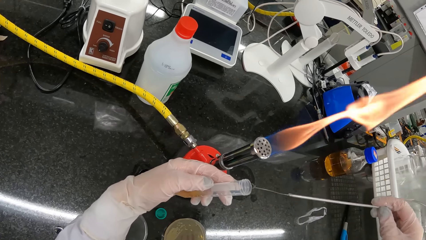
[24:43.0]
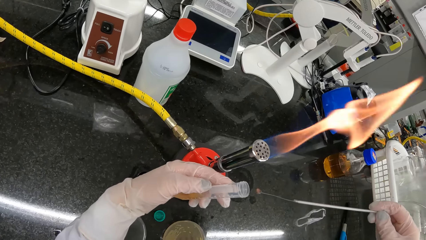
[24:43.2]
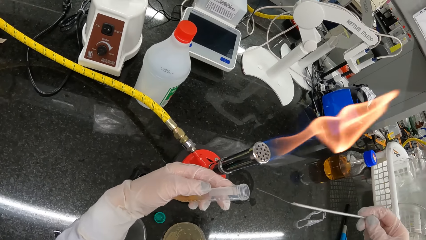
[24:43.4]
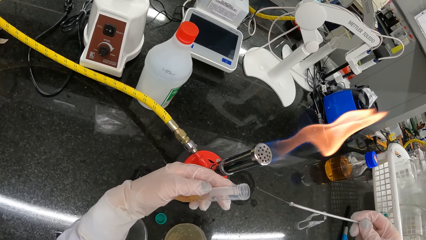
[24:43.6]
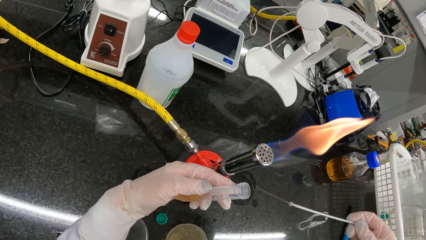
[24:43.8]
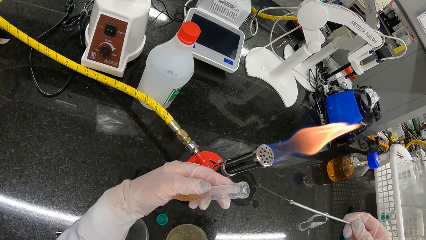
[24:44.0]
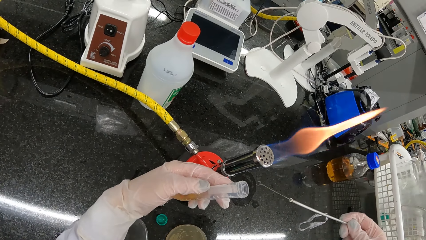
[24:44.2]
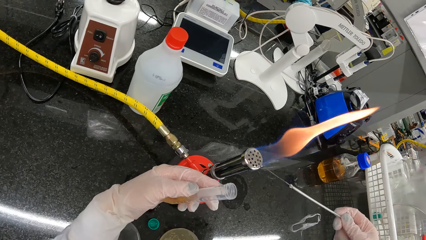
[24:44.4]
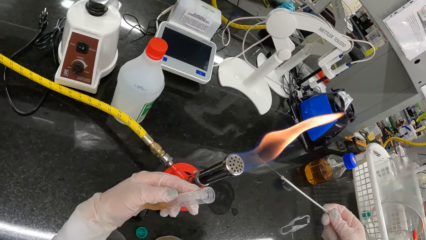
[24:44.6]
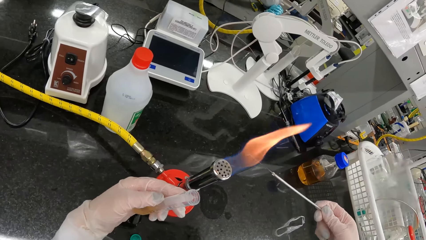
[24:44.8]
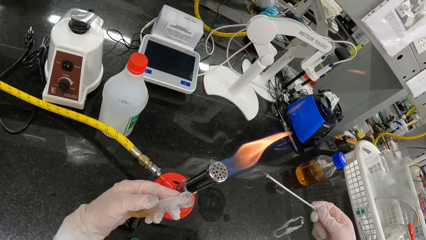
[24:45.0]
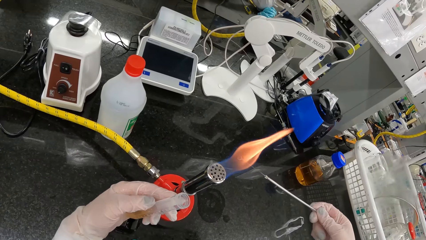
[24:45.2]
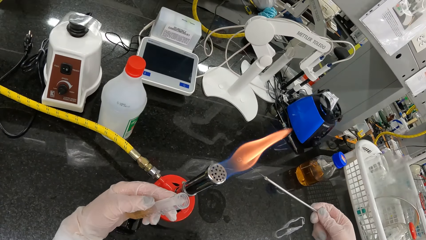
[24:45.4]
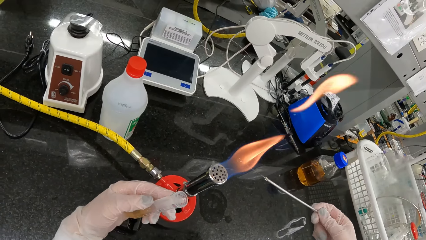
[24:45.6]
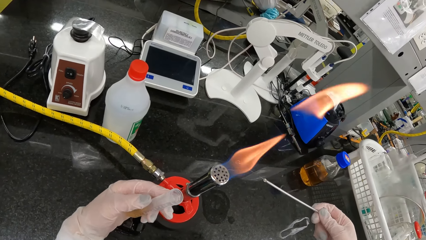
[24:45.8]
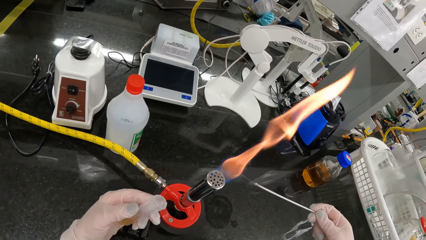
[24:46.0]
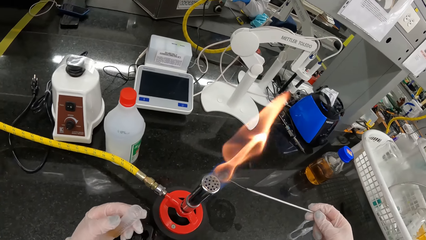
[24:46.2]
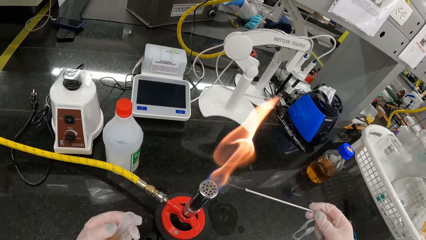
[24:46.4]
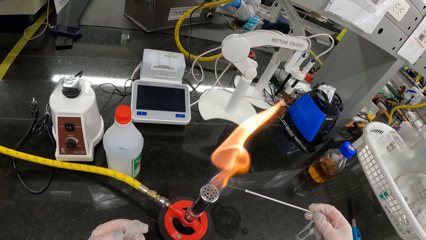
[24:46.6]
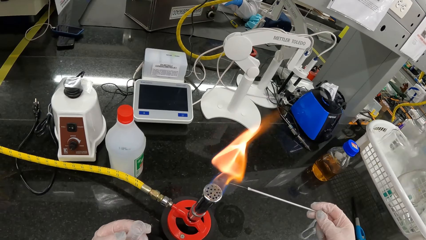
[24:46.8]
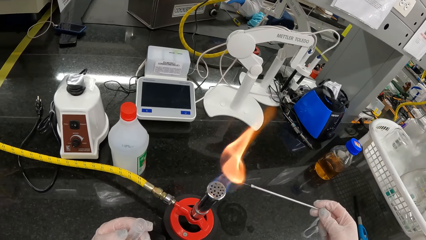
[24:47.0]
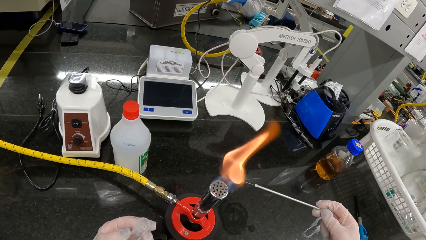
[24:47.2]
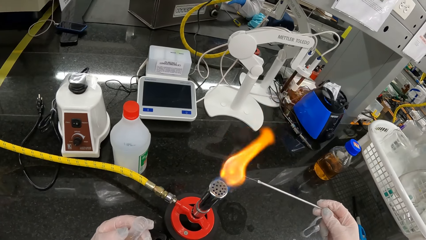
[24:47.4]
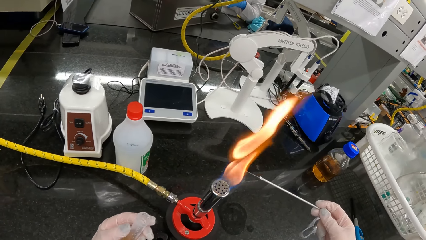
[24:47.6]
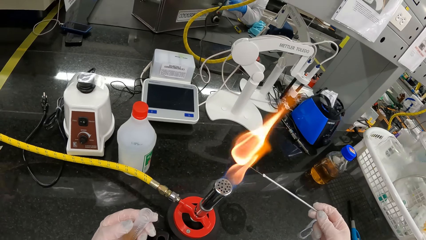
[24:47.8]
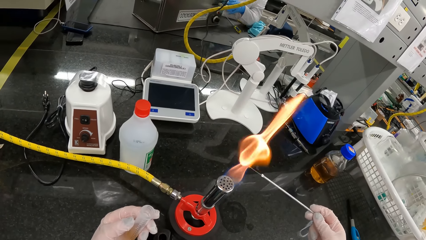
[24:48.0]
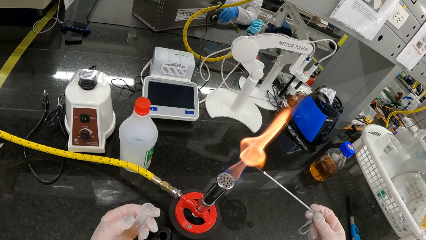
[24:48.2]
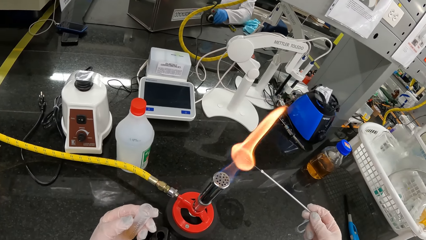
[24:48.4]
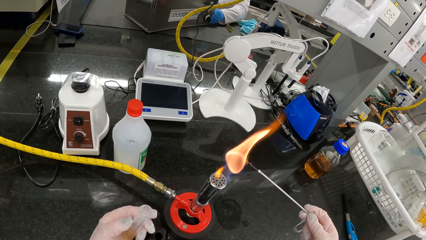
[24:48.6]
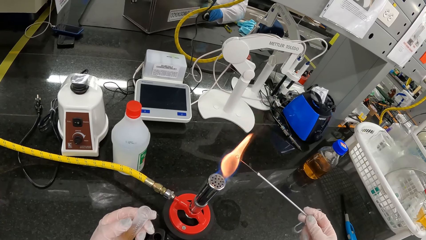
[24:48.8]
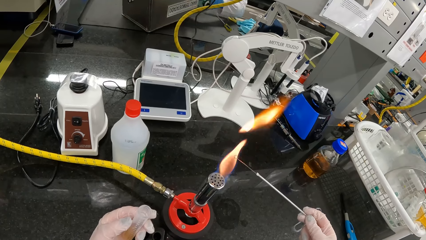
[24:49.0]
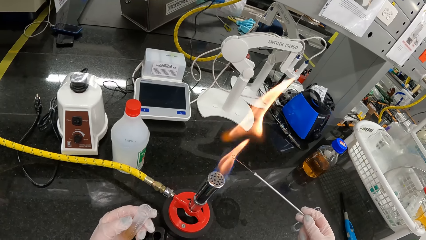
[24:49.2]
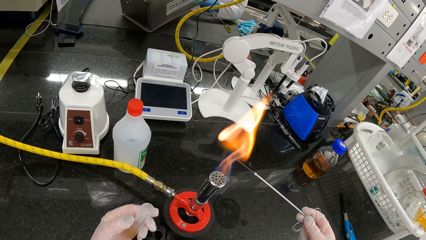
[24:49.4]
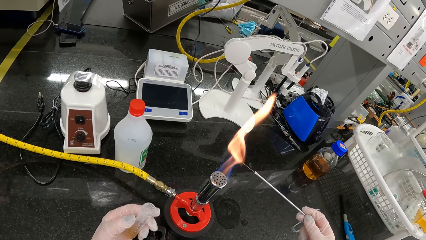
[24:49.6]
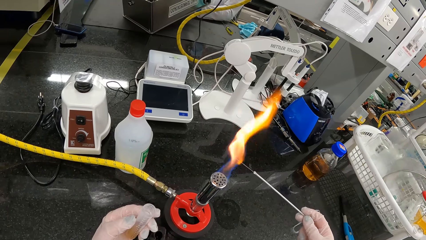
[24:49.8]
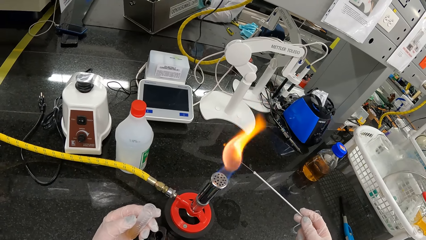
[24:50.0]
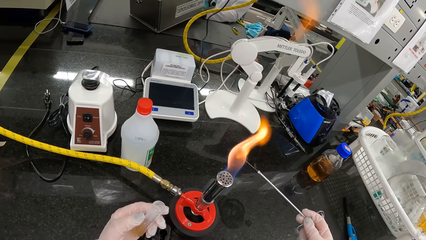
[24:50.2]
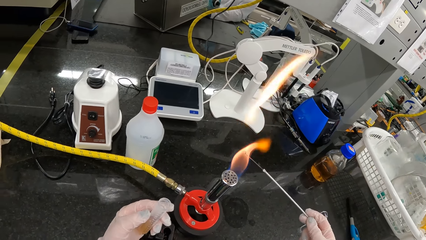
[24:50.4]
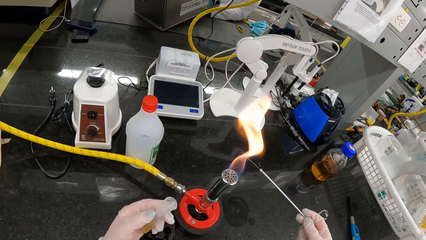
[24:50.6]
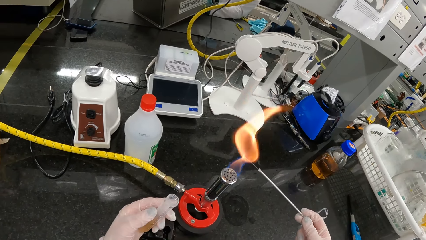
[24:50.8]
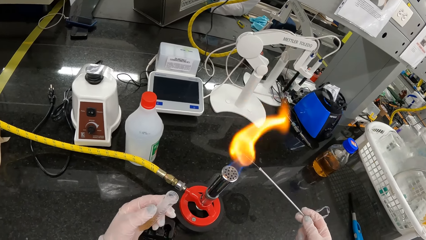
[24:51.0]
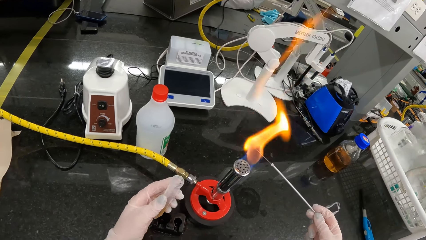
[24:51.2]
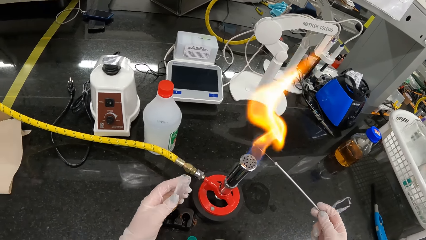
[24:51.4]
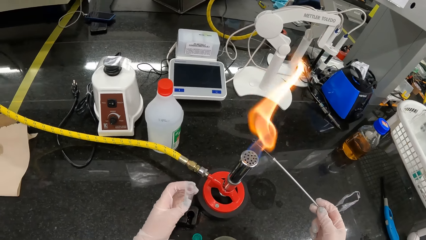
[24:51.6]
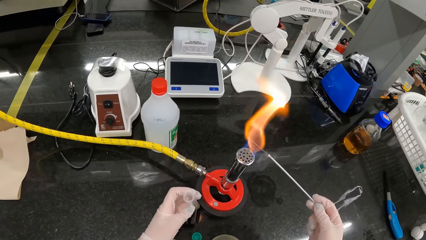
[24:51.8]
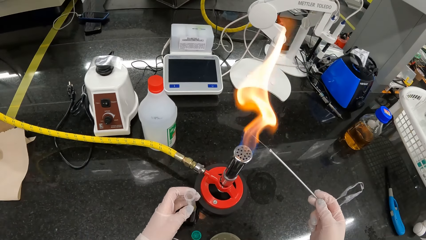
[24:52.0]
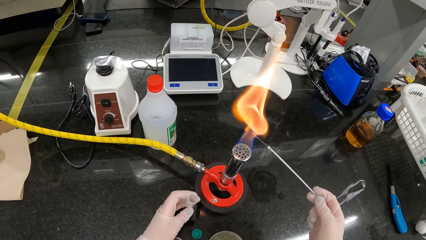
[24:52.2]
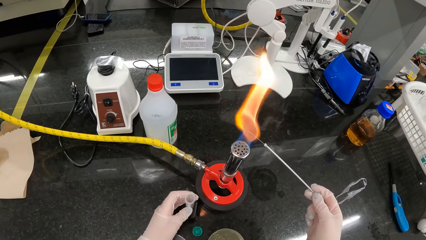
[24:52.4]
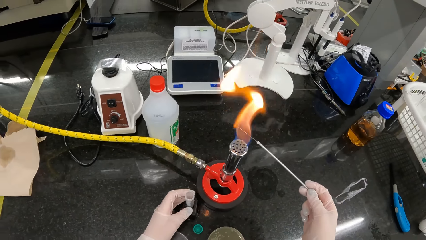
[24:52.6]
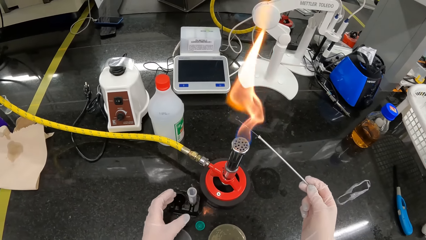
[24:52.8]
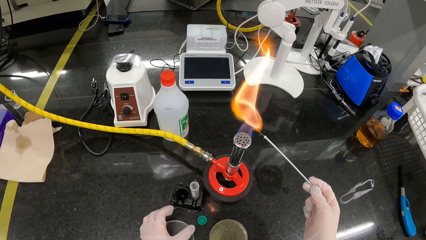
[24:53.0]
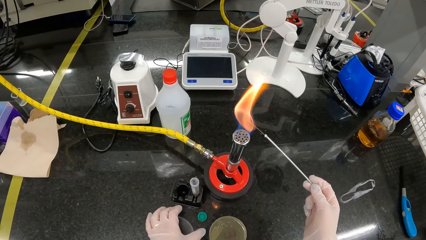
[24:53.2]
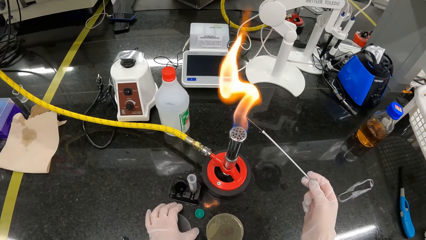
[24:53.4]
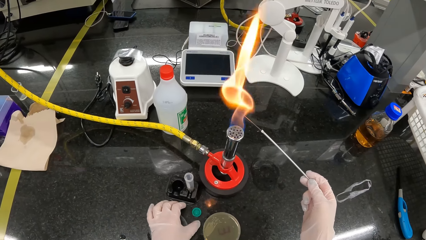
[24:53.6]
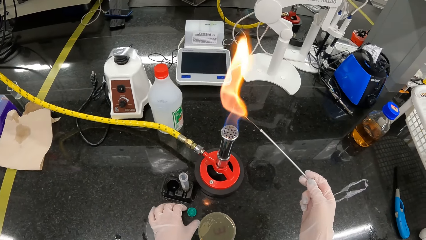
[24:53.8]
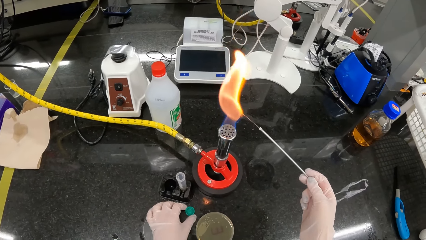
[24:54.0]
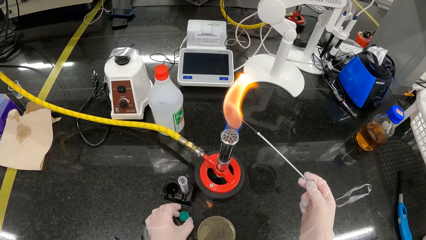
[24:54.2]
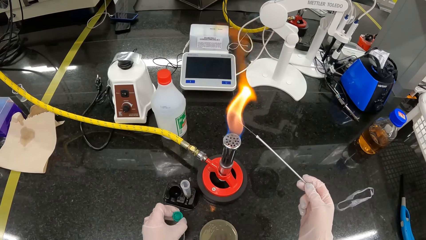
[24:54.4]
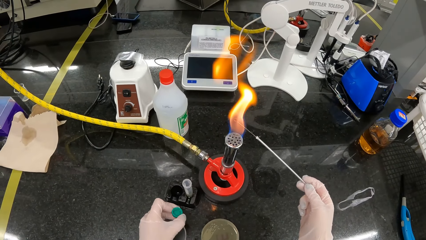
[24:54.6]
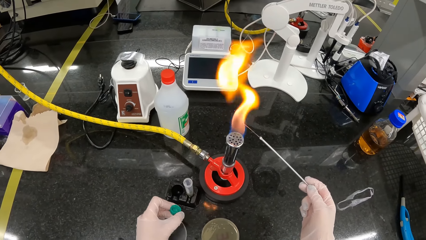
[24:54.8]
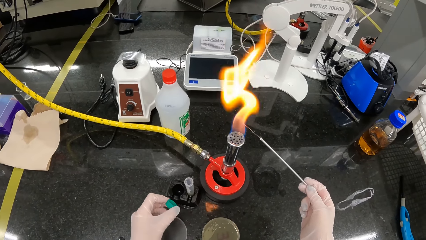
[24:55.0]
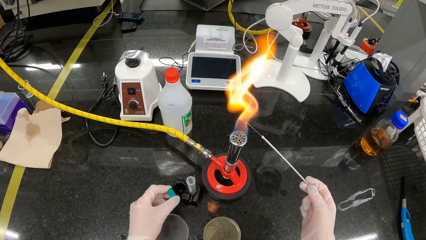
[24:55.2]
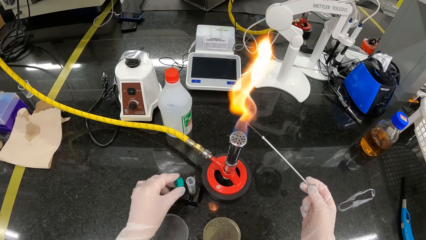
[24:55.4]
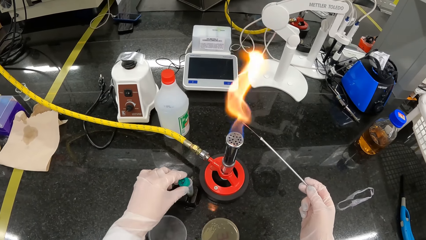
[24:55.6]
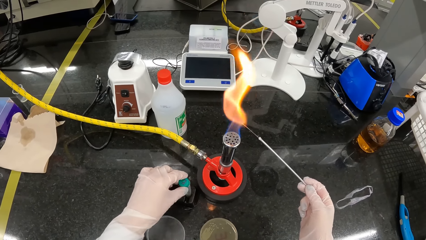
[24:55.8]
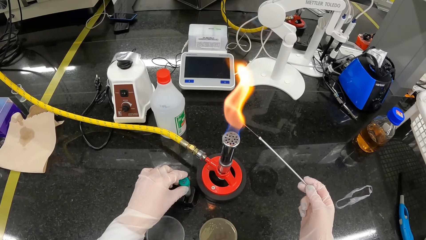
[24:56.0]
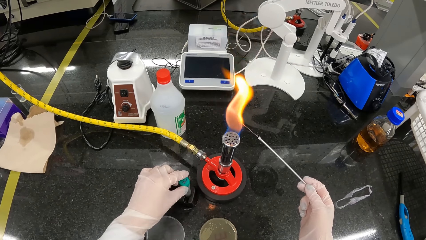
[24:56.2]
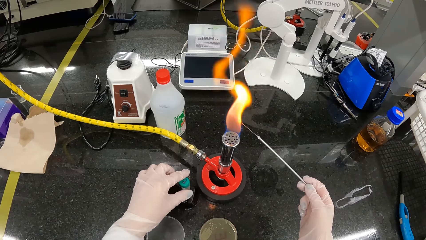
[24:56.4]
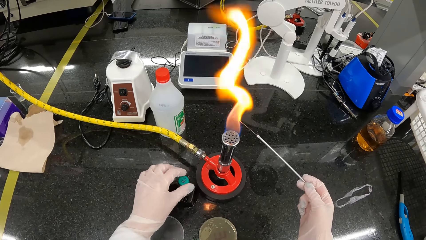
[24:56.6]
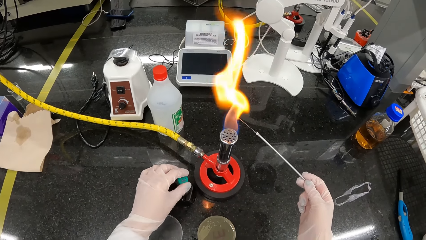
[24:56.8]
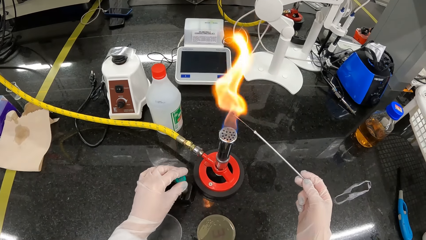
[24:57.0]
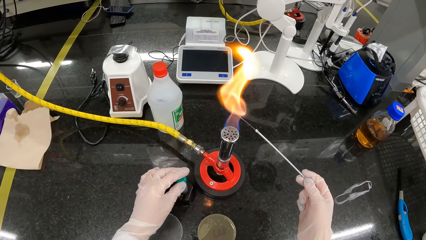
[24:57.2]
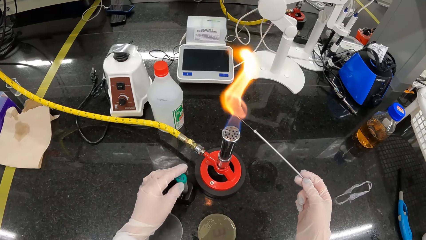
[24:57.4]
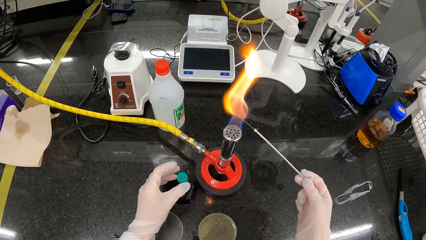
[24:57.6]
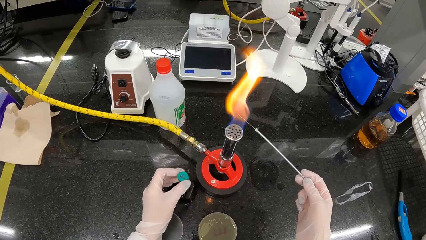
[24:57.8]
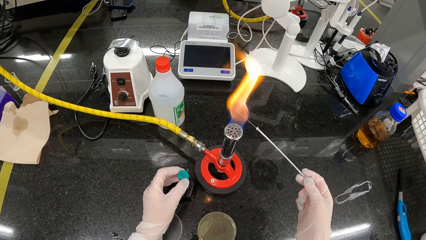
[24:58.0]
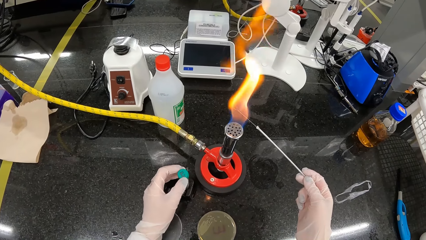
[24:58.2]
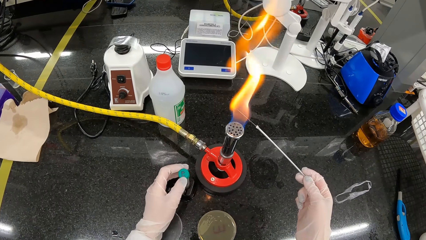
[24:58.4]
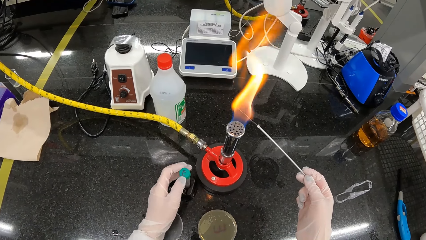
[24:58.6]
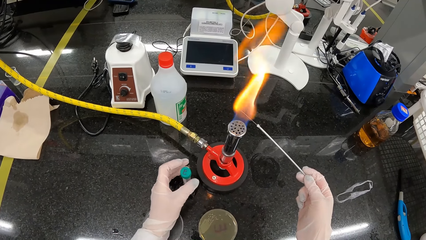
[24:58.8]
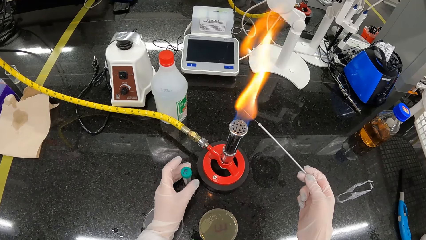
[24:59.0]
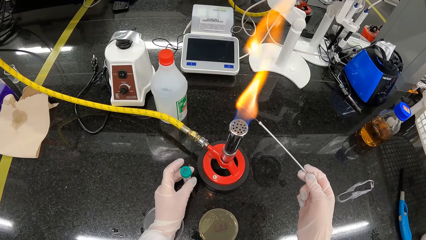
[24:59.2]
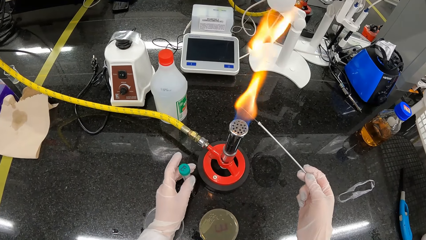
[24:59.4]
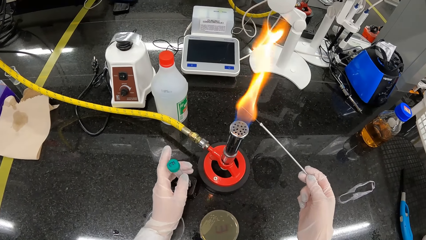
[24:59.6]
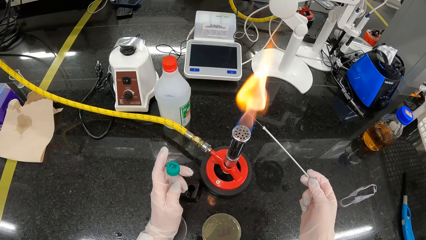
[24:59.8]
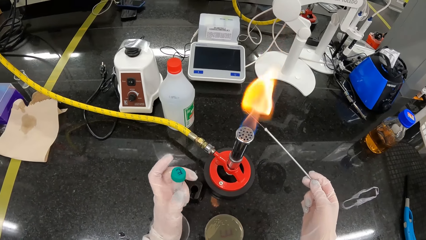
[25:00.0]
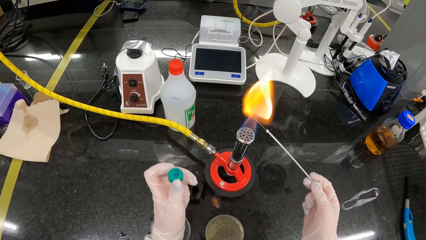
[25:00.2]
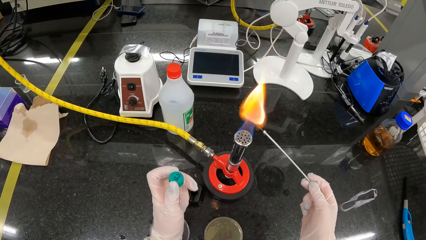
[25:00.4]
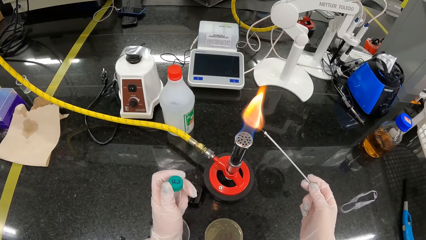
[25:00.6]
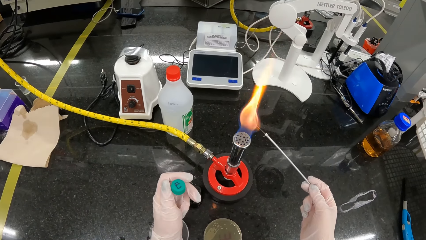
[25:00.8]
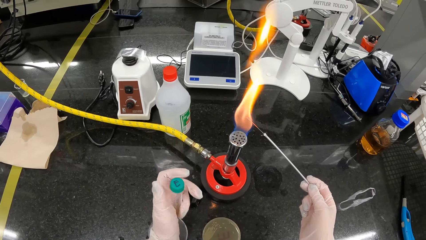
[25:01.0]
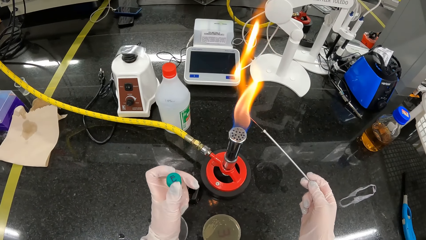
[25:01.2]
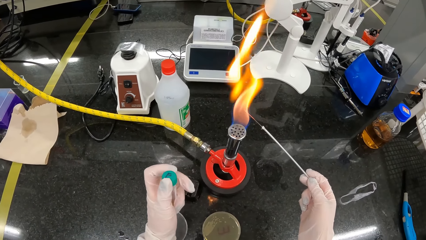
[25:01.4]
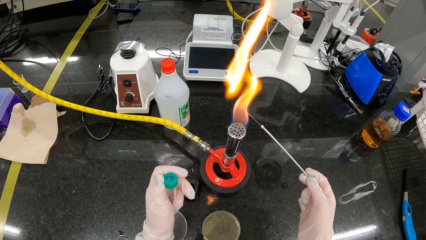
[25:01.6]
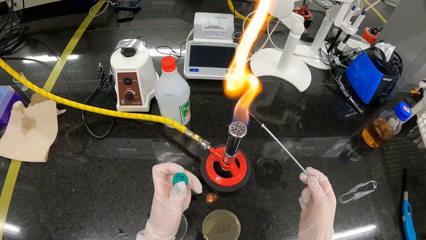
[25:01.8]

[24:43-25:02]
The camera wearer inserts the inoculating loop in the fire of the Bunsen burner with her right hand. She heats the wire on the Bunsen burner. She drops the vial on the rack with her left hand. She picks up the lid of the vial from the counter with her left hand. She fastens the lid on the vial with her left hand. She picks up the vial from the rack on the counter with her left hand. She fastens the lid on the vial with her left hand.
